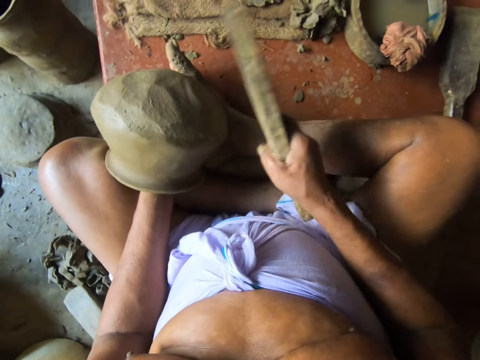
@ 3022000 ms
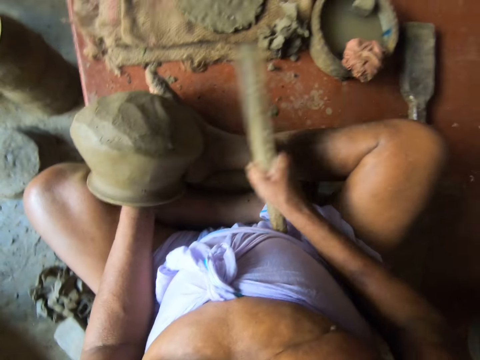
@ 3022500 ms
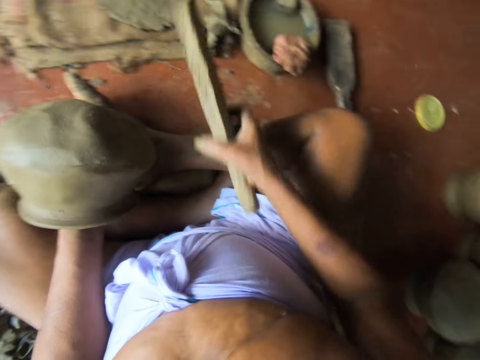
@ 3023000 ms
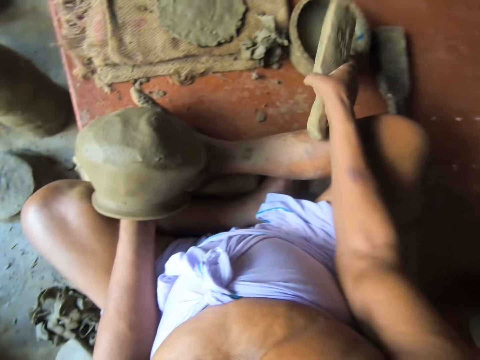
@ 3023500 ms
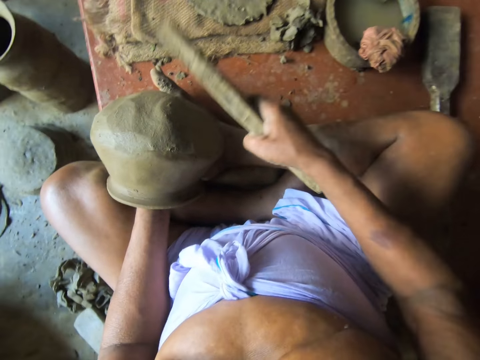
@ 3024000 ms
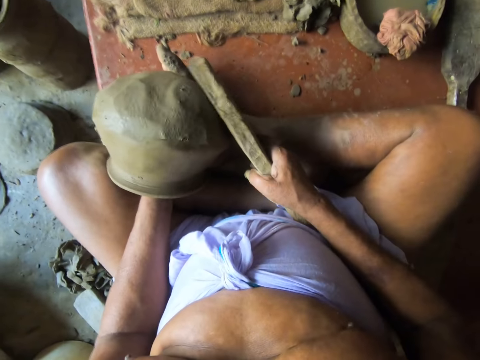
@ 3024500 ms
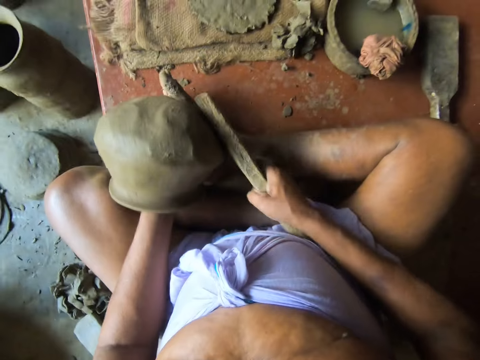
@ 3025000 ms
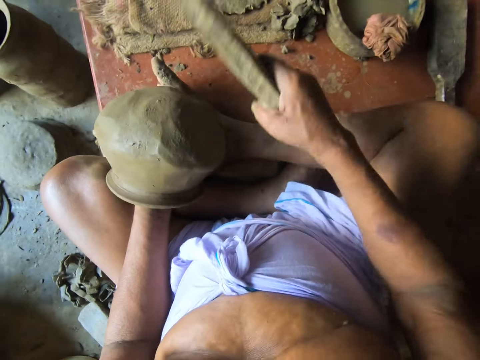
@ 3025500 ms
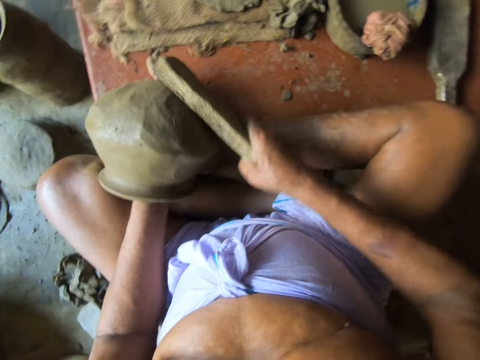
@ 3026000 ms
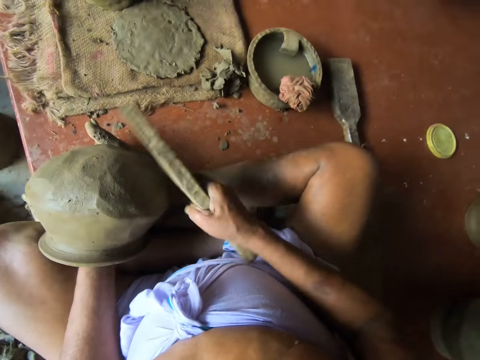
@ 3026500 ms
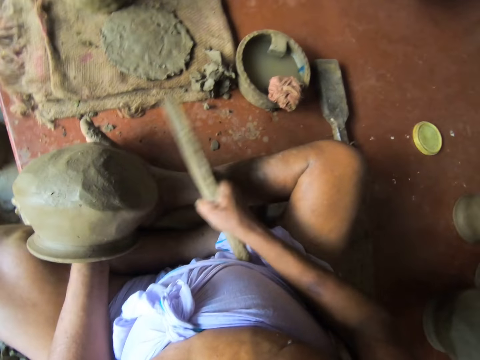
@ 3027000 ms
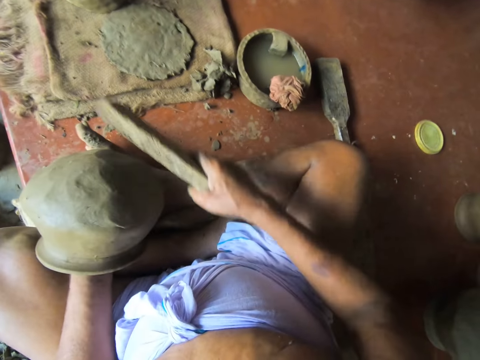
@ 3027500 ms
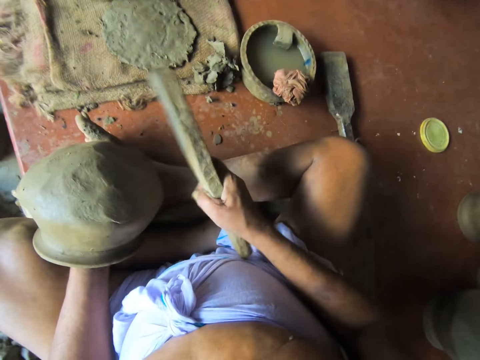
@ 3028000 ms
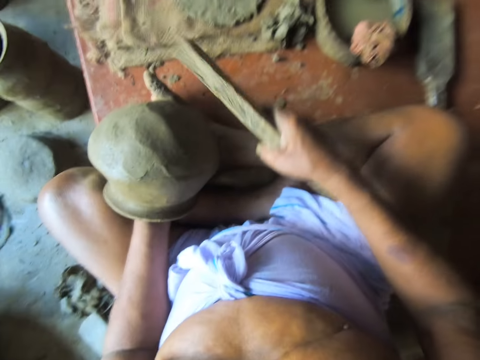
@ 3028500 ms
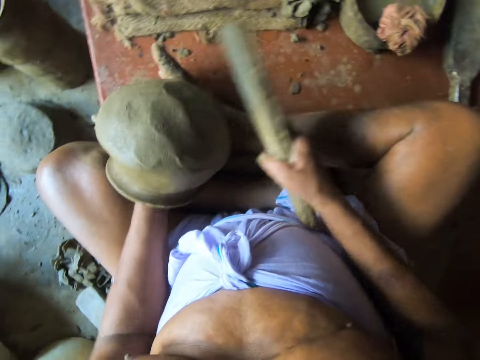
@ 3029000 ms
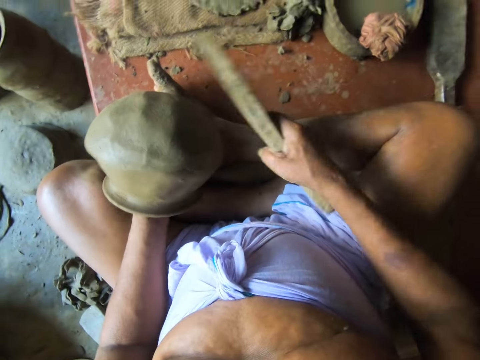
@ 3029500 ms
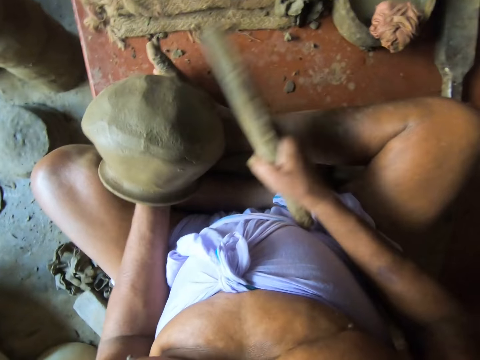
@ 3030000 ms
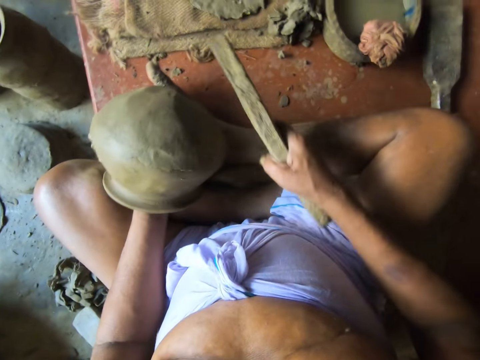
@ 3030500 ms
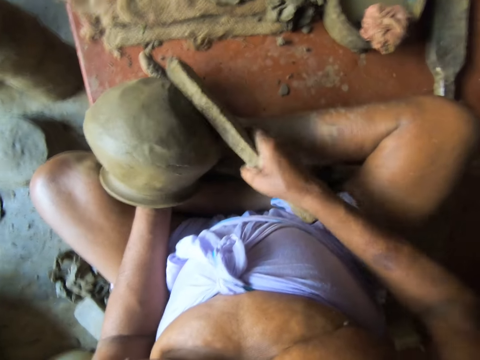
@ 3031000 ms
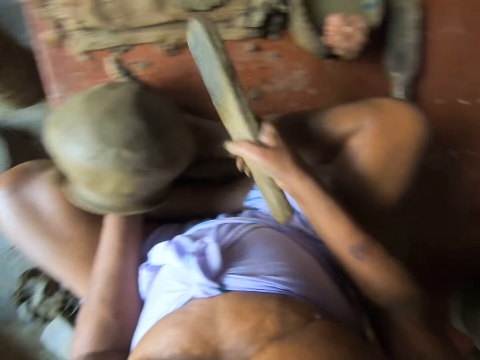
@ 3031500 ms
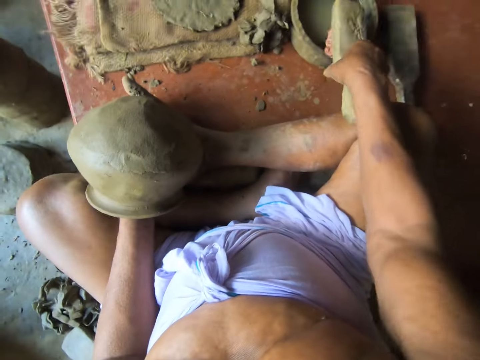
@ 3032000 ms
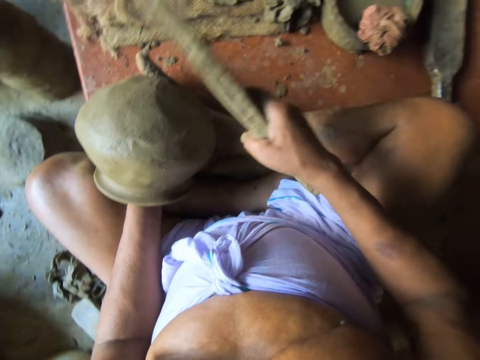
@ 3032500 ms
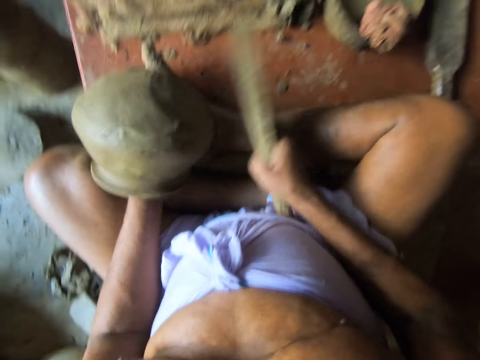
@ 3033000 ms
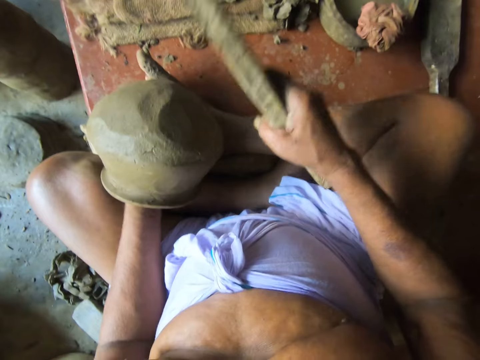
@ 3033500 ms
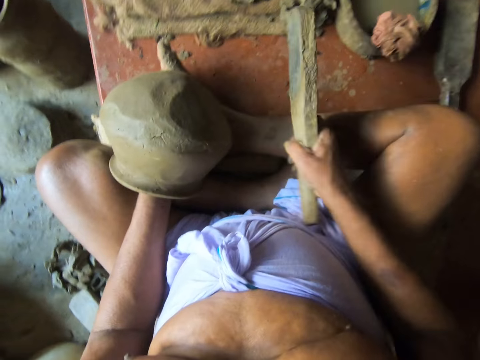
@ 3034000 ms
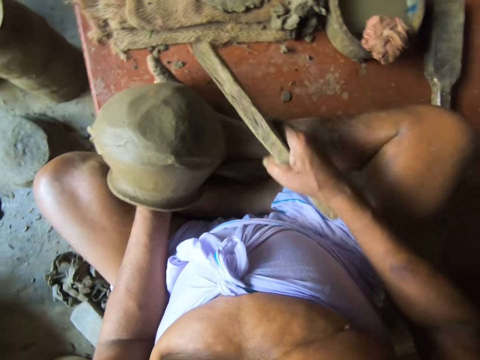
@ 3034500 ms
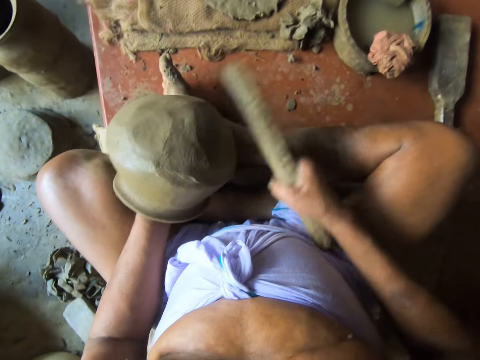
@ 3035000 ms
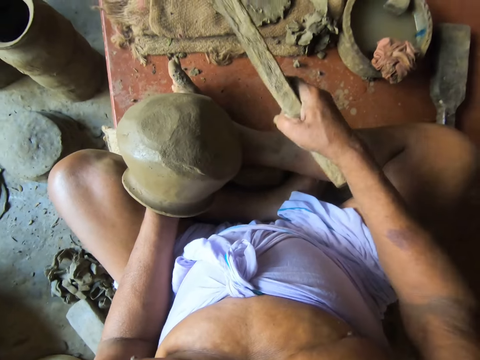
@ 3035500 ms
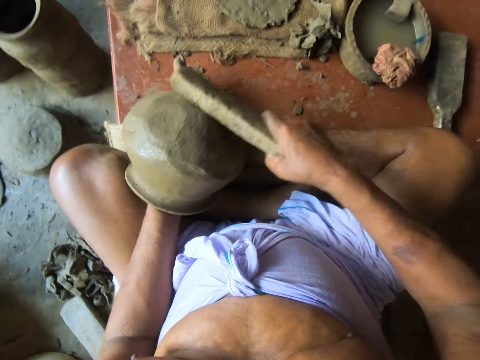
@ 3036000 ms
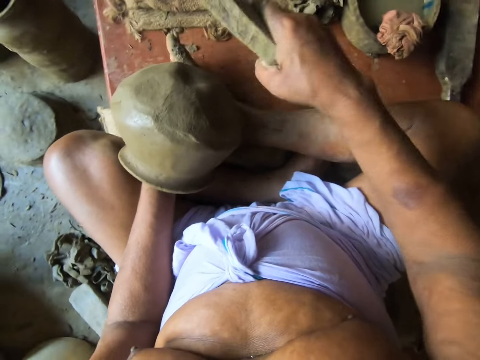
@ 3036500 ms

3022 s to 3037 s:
The camera wearer touches water in the pot on the ground with the clay paddle in his right hand. He hits the log on the piece of cloth. He smoothens the bottom of the clay pot in his left hand with the clay paddle in his right hand. He hits the clay with the log. He touches water in the pot on the ground with the clay paddle in his right hand. He hits the log on the piece of cloth. He smoothens the bottom of the clay pot in his left hand with the clay paddle in his right hand. He hits the clay with the log.

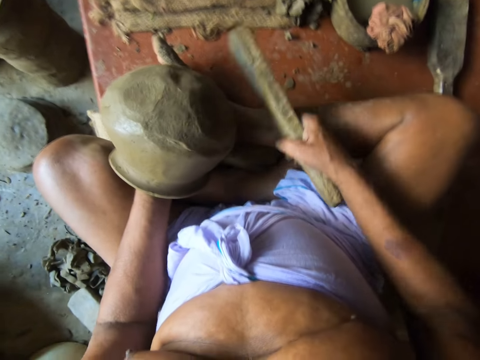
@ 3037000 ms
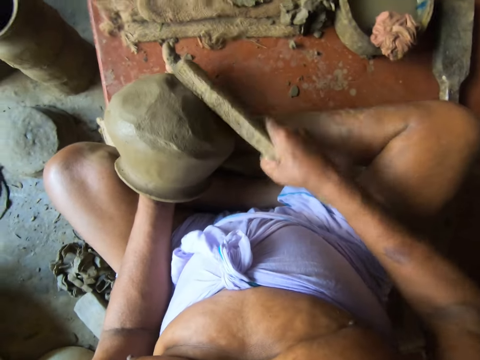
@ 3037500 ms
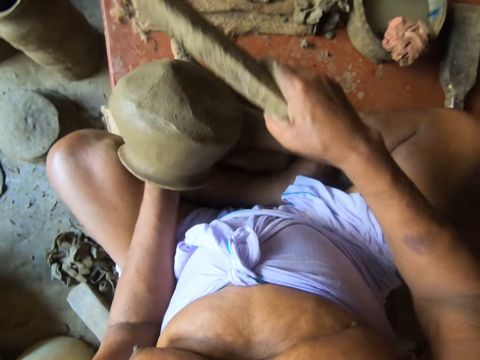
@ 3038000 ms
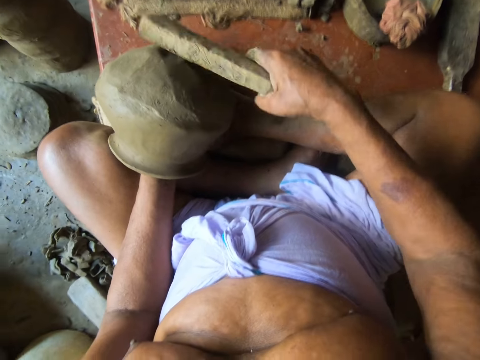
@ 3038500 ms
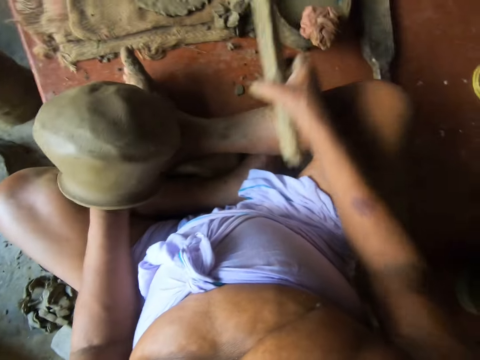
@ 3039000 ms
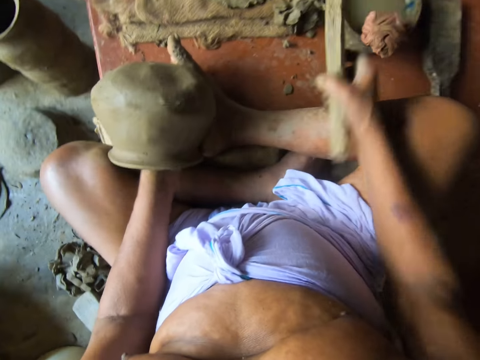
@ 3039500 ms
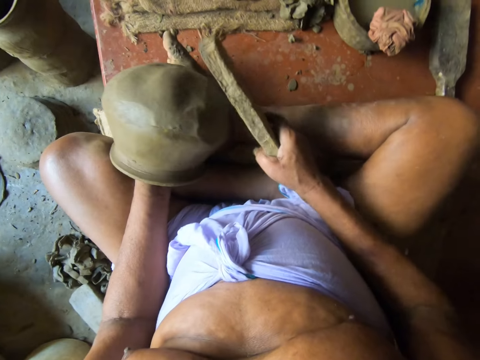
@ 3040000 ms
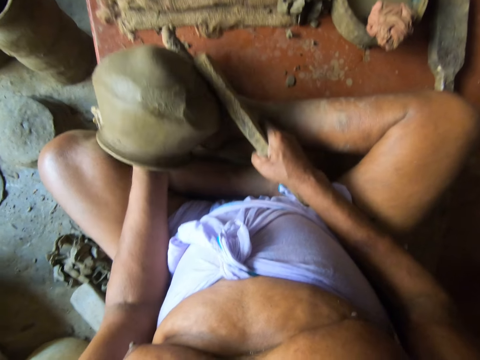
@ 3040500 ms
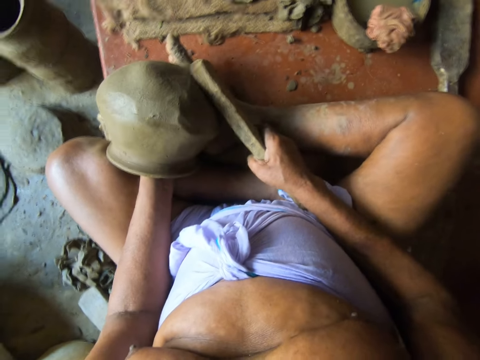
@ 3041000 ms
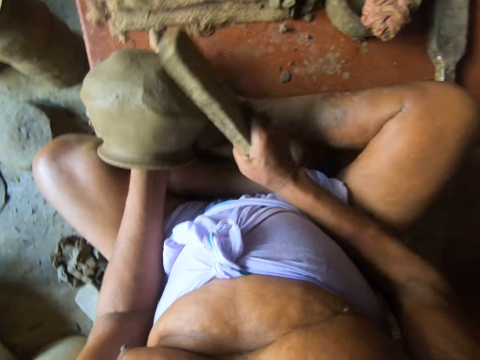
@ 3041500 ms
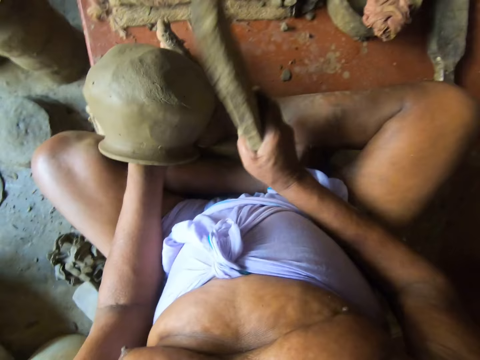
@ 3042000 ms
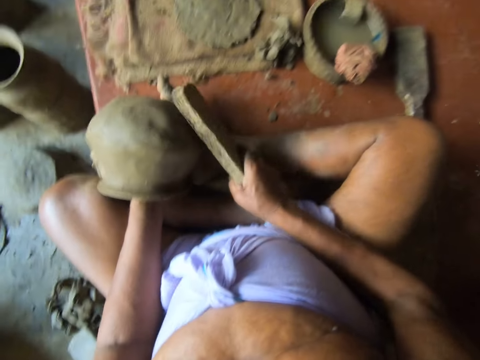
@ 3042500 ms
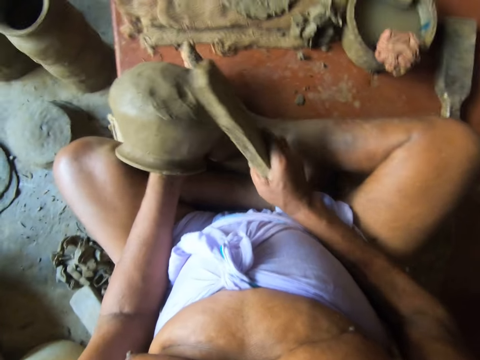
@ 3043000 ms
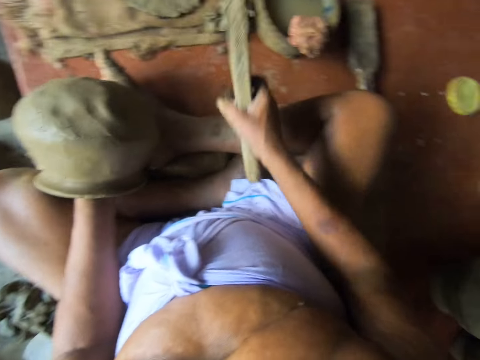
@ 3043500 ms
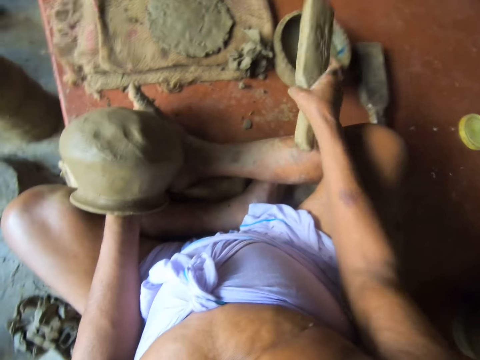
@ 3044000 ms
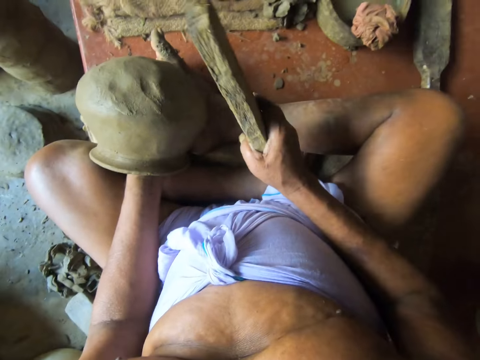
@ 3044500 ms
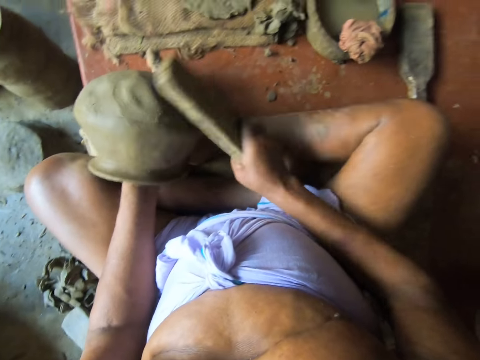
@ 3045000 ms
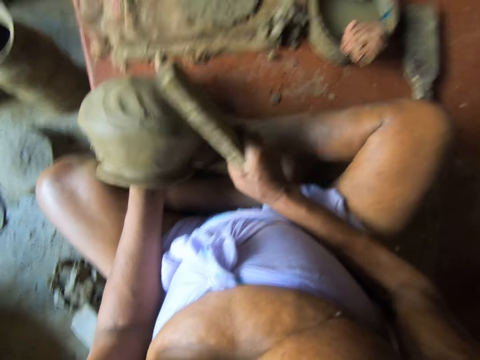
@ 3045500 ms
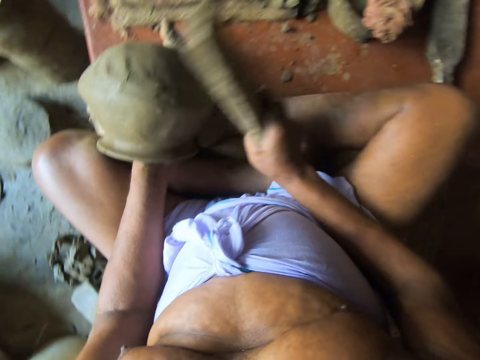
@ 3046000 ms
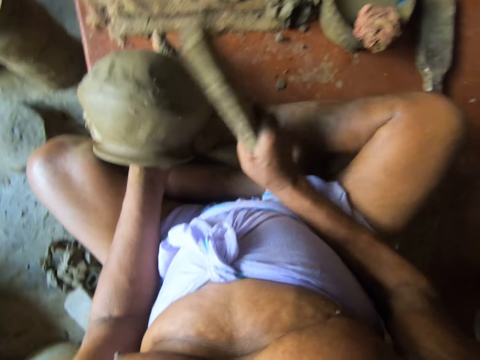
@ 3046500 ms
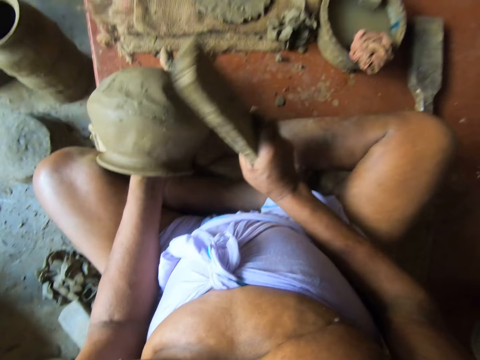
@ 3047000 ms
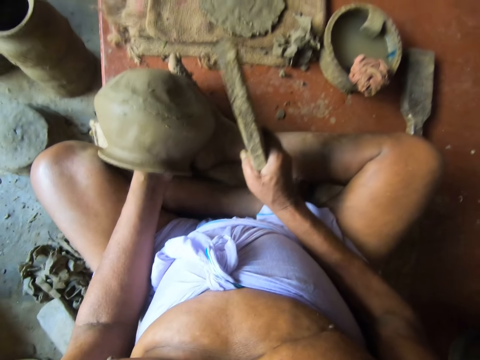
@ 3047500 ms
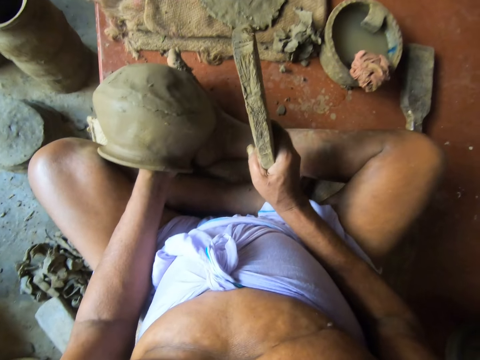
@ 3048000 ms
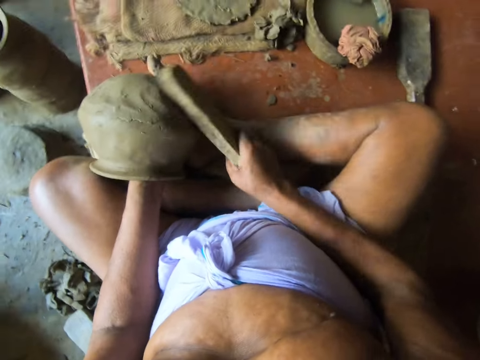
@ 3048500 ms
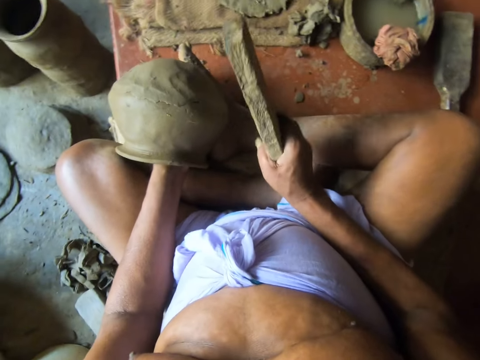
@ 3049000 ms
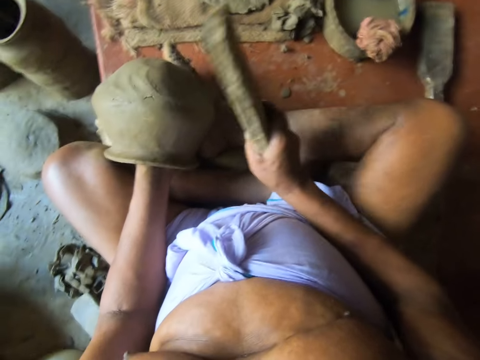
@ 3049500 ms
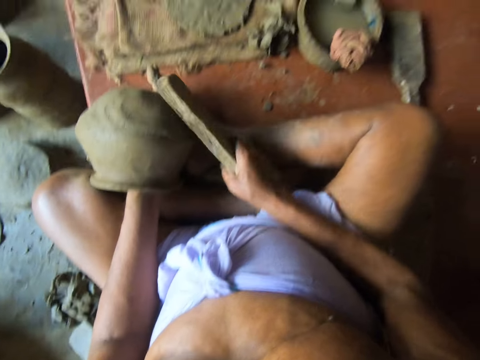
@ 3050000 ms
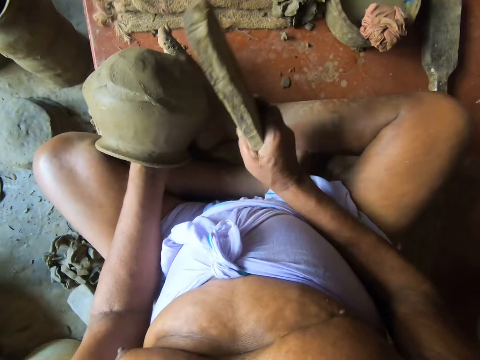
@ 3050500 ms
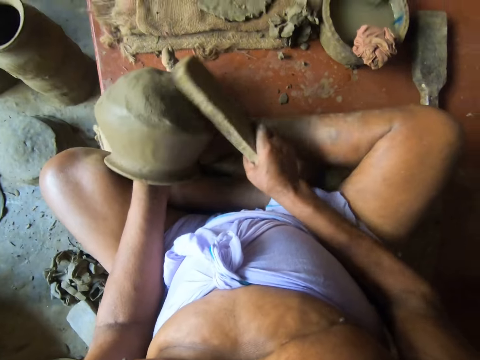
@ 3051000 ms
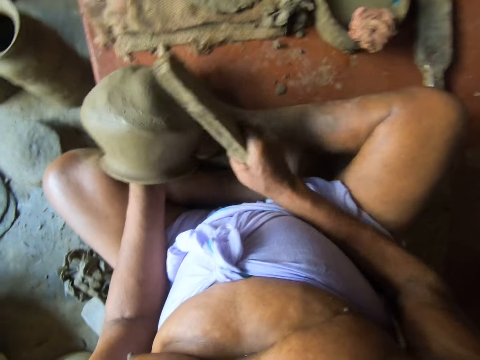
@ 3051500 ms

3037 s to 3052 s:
The camera wearer touches water in the pot on the ground with the clay paddle in his right hand. He hits the log on the cloth. He smoothens the bottom of the clay pot in his left hand with the clay paddle in his right hand. He hits the clay with the log. He touches water in the pot on the ground with the clay paddle in his right hand. He hits the log on the piece of cloth. He smoothens the bottom of the clay pot in his left hand with the clay paddle in his right hand. He hits the clay with the log.
